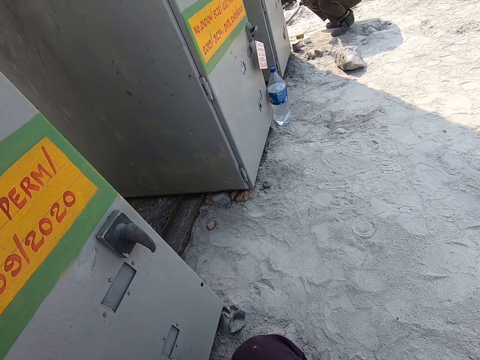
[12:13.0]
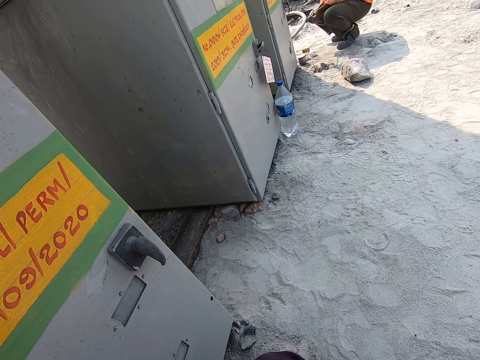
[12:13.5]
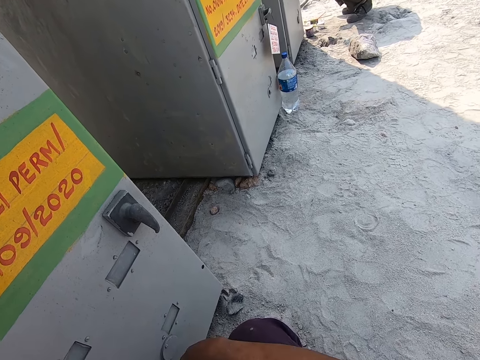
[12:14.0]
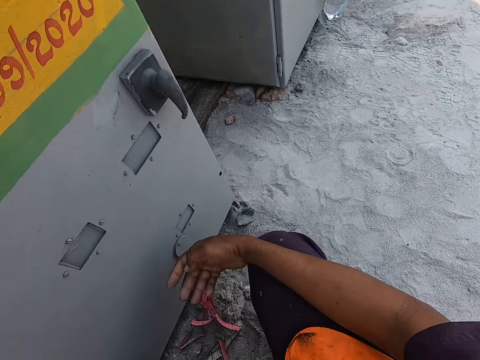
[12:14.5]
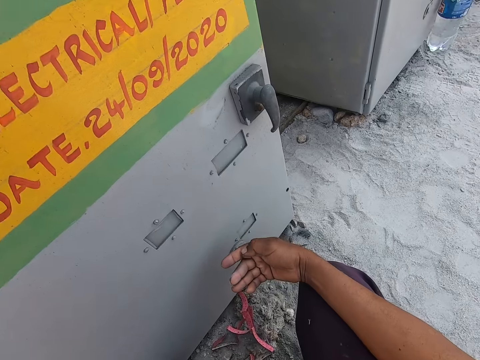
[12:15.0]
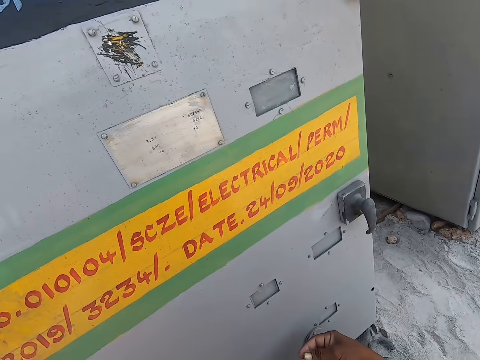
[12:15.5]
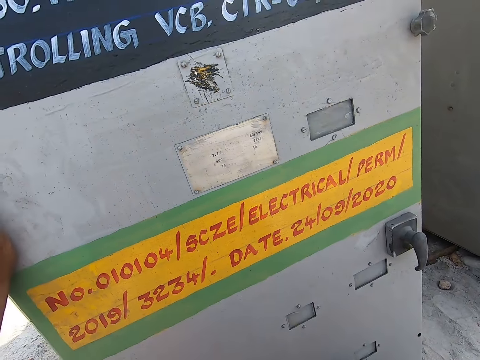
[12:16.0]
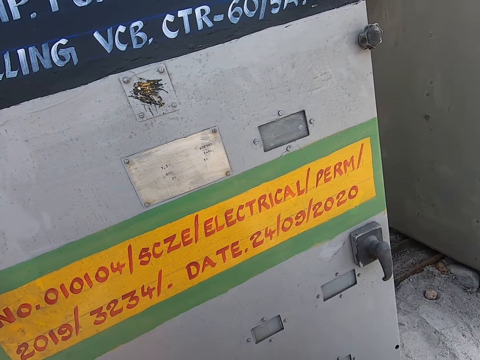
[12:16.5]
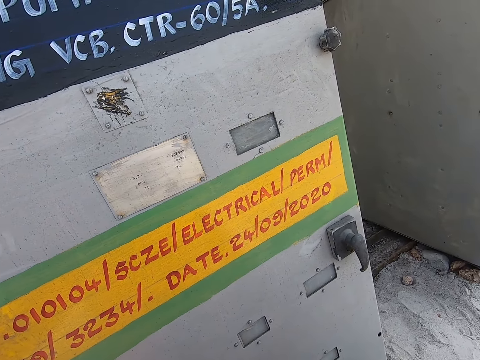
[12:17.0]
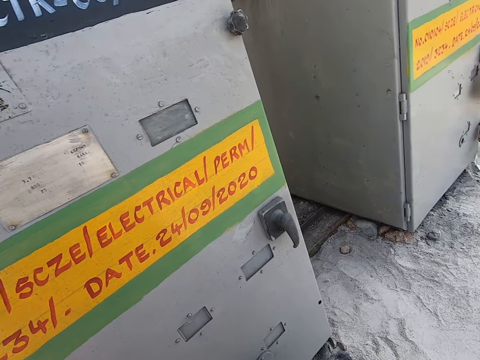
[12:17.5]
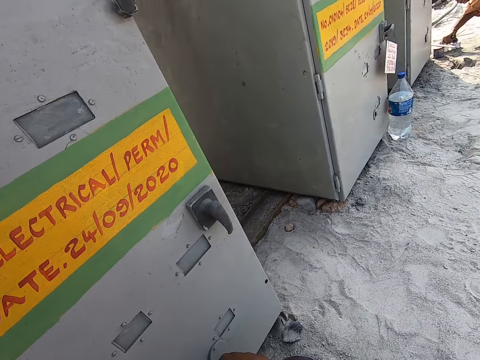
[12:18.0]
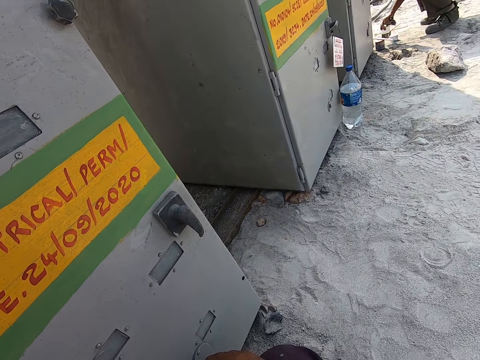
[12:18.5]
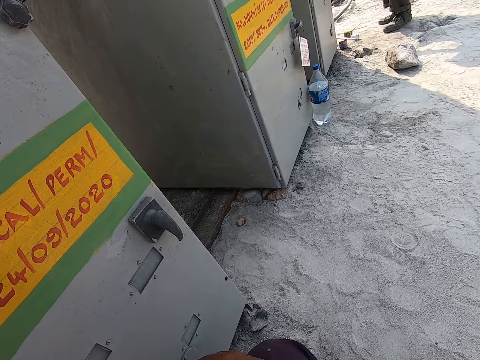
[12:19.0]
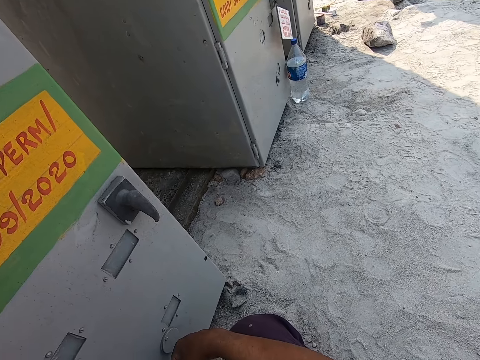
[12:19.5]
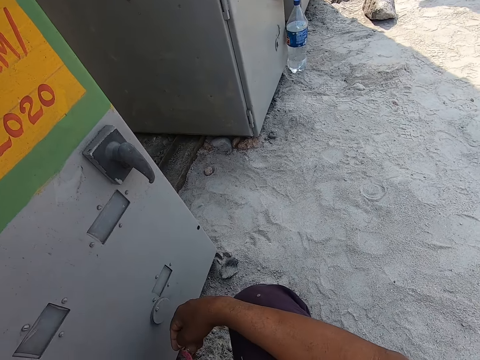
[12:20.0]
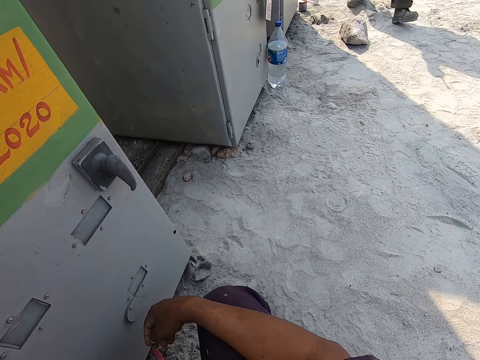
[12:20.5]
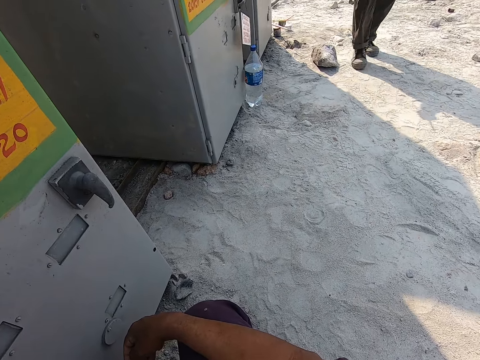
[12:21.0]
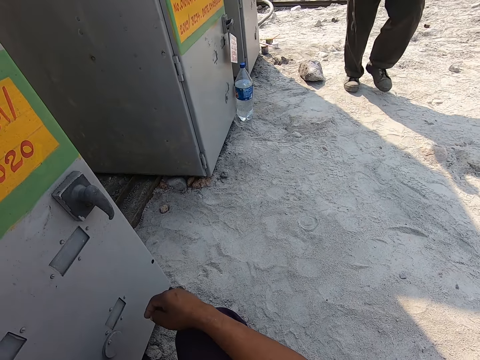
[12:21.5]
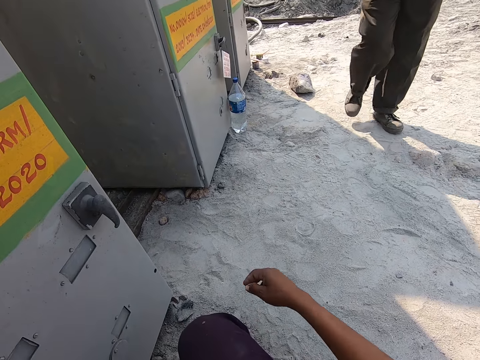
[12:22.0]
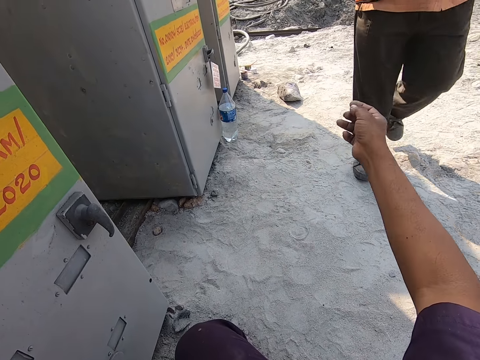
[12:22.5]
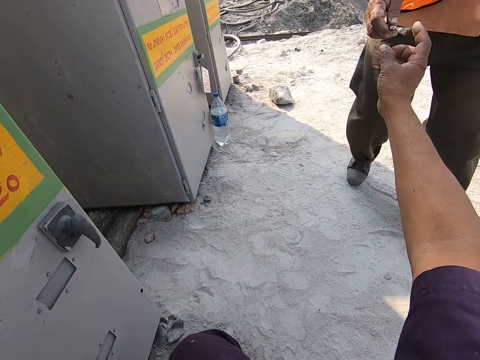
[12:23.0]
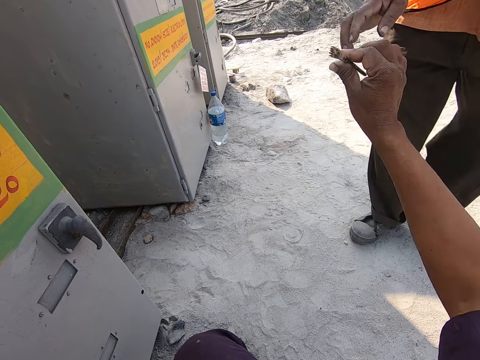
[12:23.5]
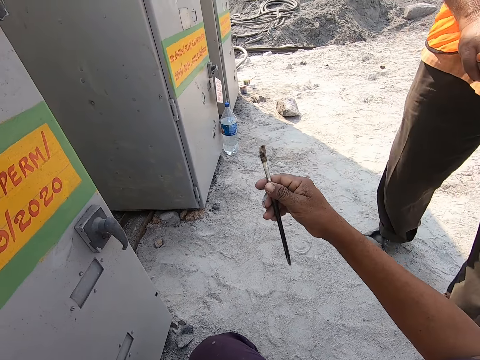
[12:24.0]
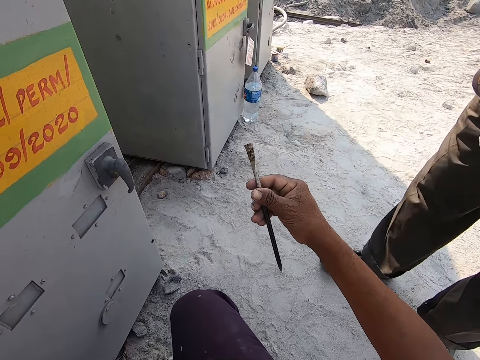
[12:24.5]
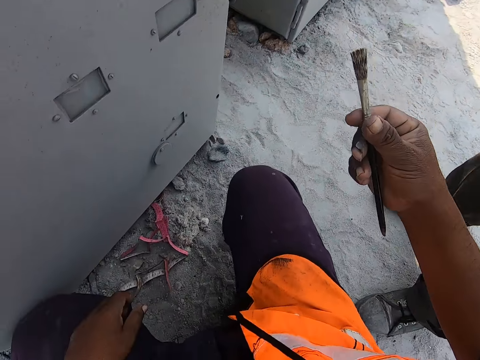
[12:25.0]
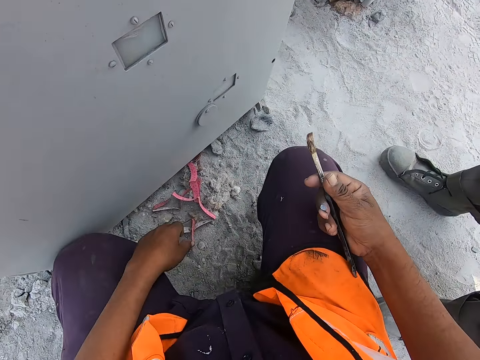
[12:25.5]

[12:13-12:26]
The camera wearer looks at his hand. He looks around the area. He looks at a pump. He looks around. A man stands. The camera wearer talks to the man. The man walks towards the camera wearer. The camera wearer stretches his hand towards the man. The man hands the camera wearer a paint brush. The camera wearer looks at the paint brush.

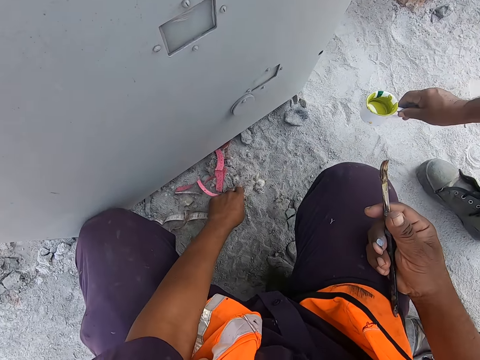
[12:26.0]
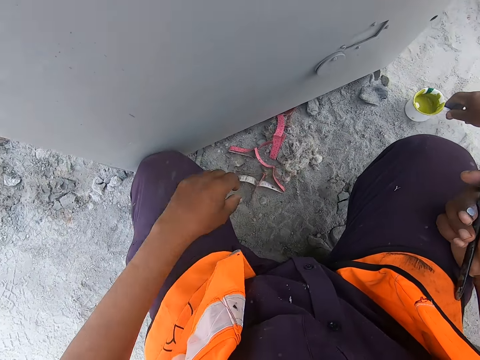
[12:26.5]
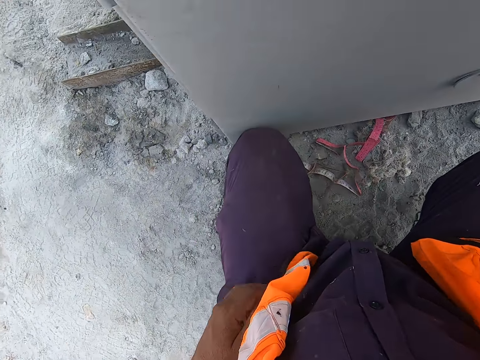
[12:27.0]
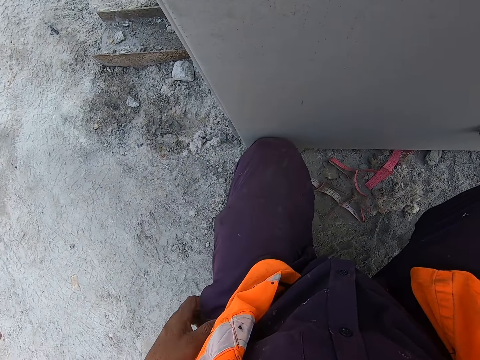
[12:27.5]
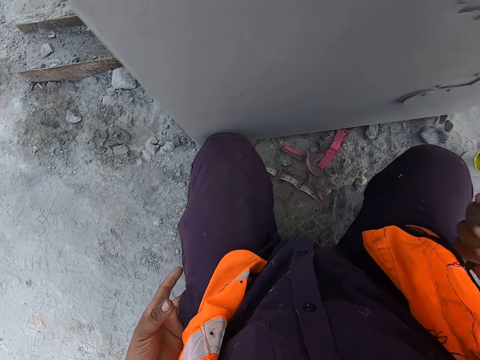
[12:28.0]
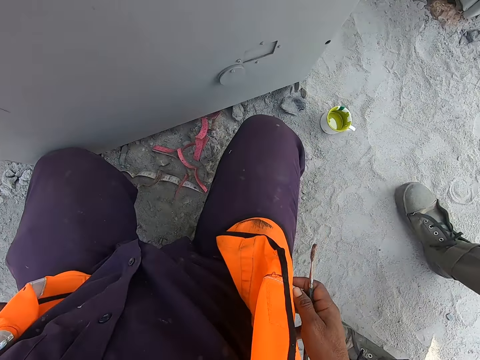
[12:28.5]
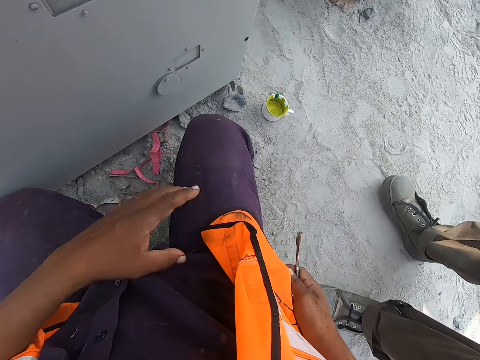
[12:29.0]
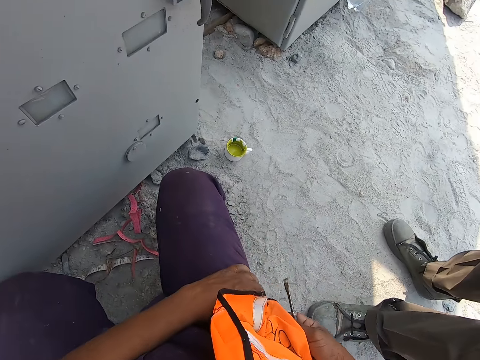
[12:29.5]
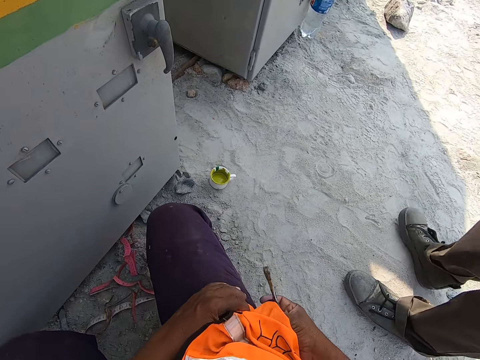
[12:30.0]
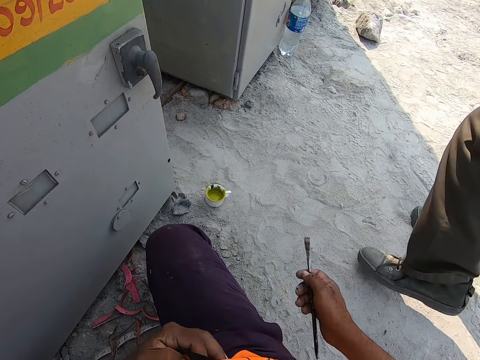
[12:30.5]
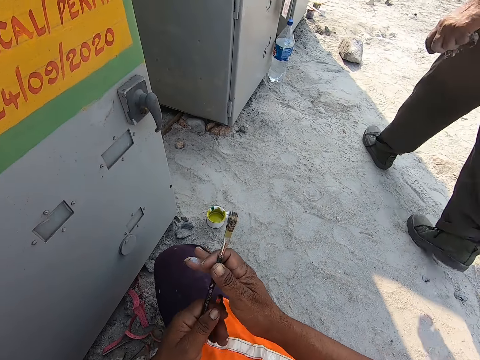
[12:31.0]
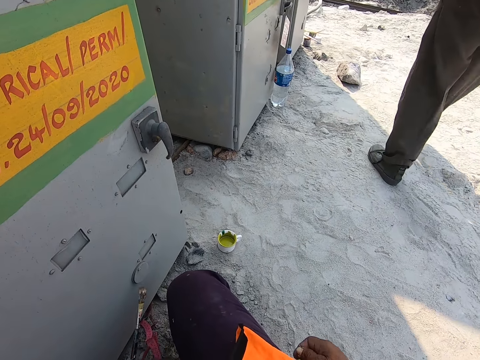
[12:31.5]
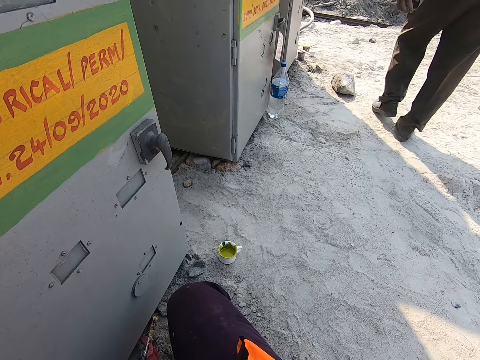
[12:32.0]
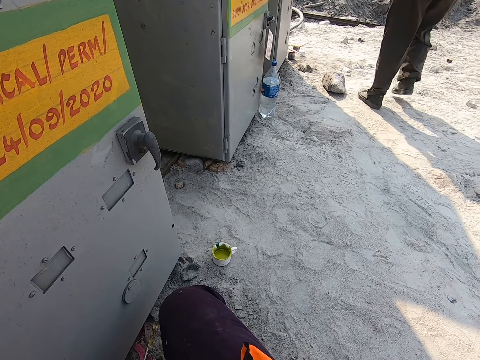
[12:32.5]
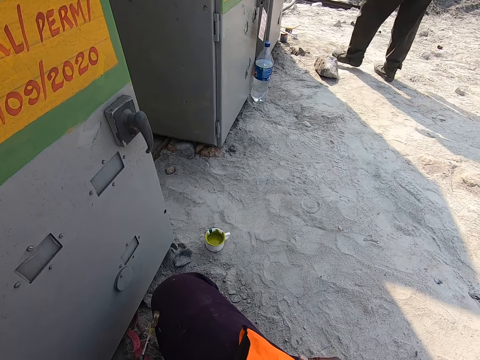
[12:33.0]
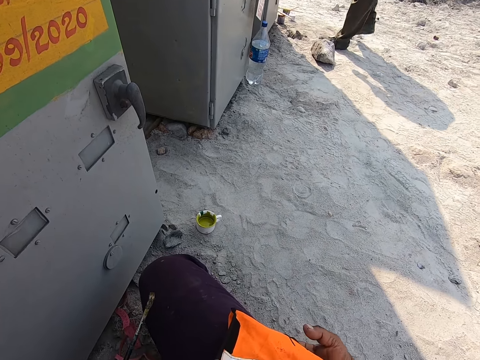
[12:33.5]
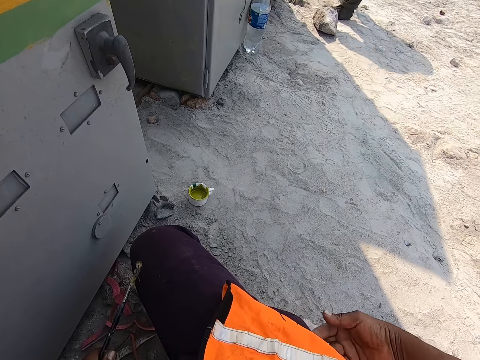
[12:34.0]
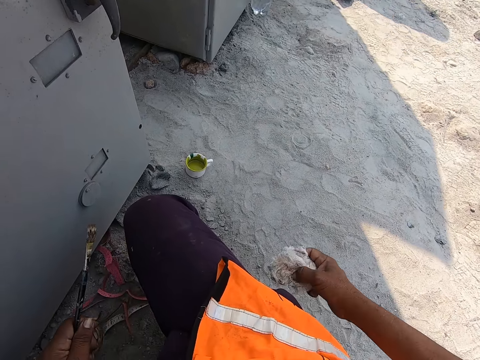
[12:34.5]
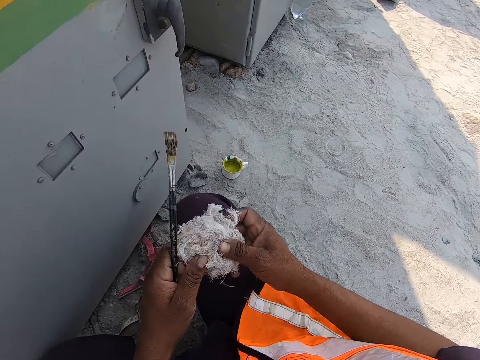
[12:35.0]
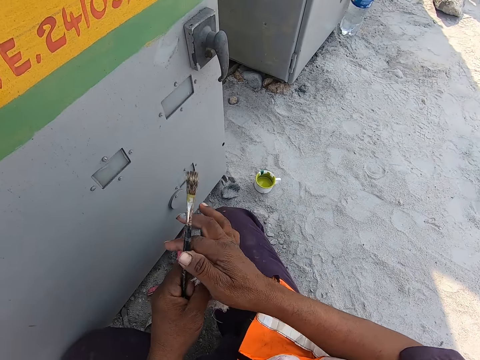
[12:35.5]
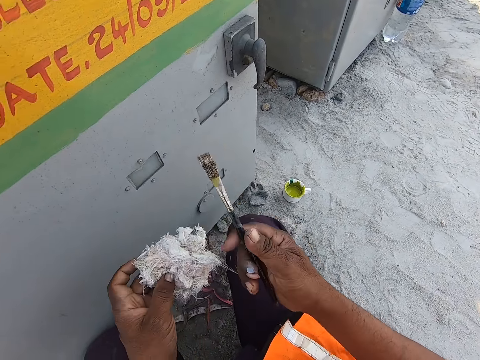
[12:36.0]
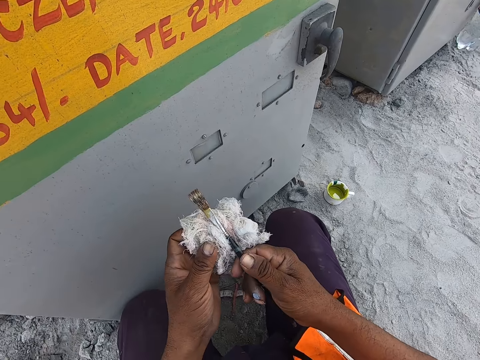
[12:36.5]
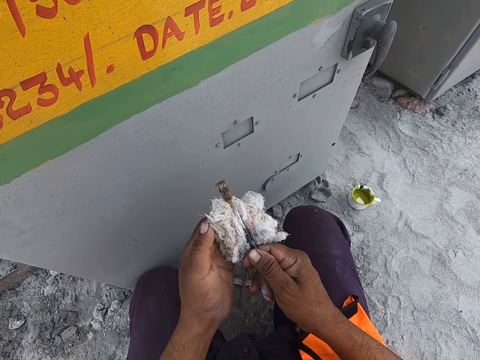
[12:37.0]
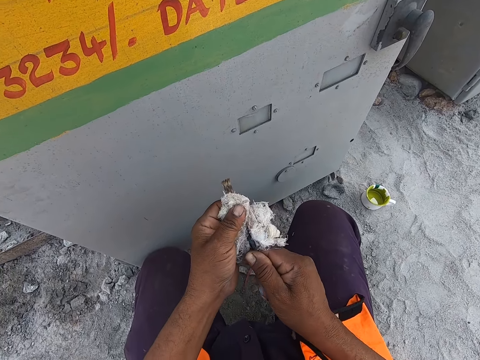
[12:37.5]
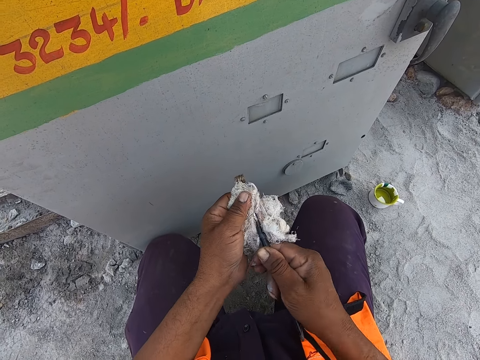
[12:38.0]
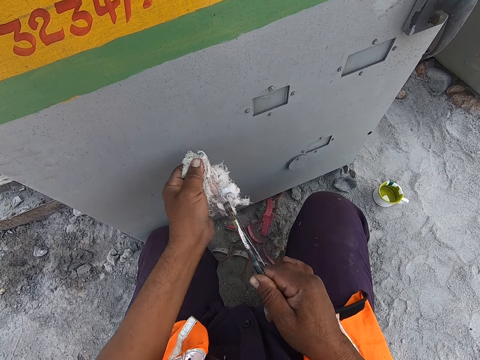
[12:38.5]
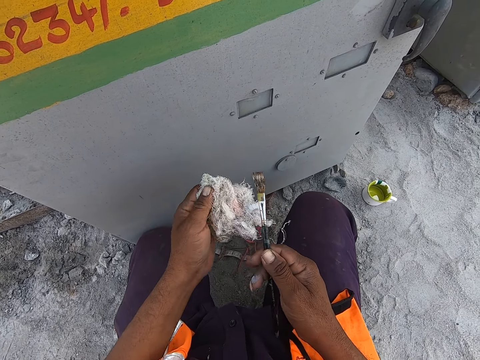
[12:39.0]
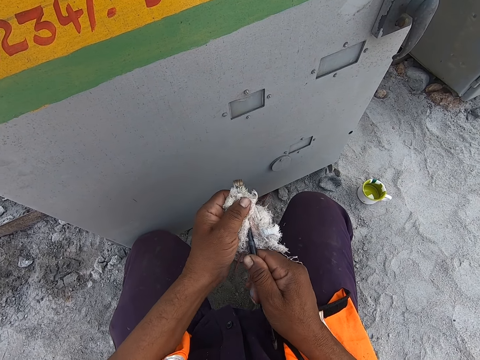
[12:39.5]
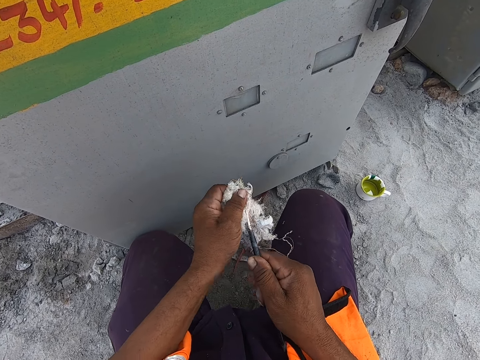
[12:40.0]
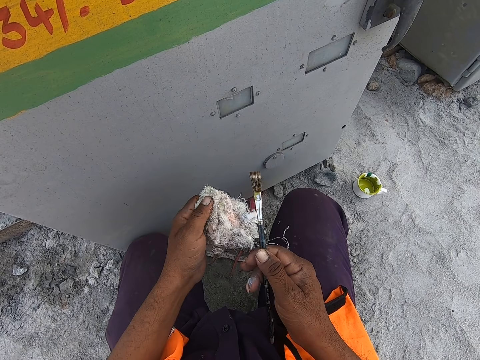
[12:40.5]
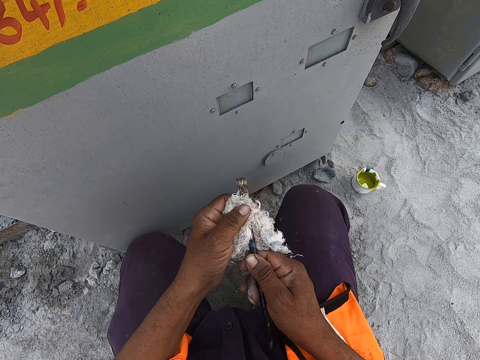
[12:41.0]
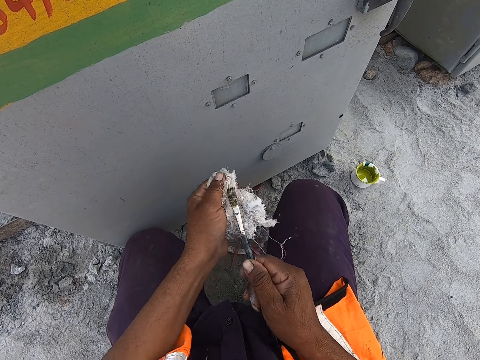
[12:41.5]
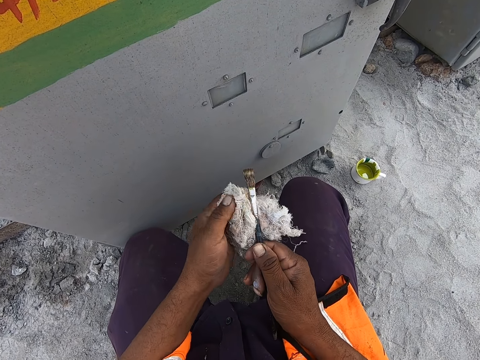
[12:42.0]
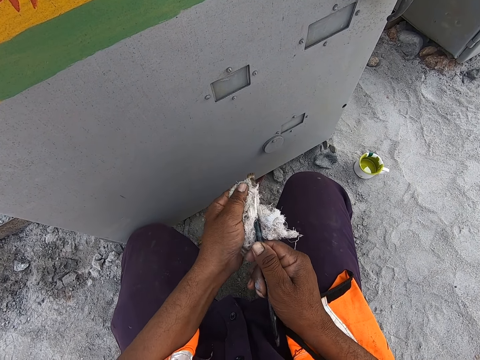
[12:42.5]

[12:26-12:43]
The camera wearer holds a wiping material. A man puts down a tin of paint on the ground. The camera wearer searches his pocket. He converses with the man. He searches his pocket again. The man walks away. The camera wearer switches a paint brush between his hands. He searches his pocket. The man walks around the area. The man stops. The camera wearer picks up a piece of sack from the ground. He switches the piece of sack between his hands. He switches the paint brush between his hands. He wipes the paint brush with the piece of sack.
